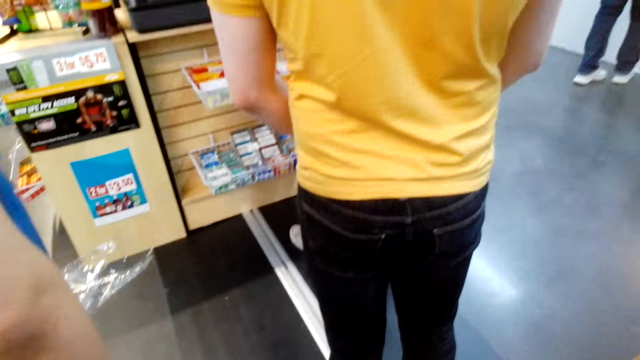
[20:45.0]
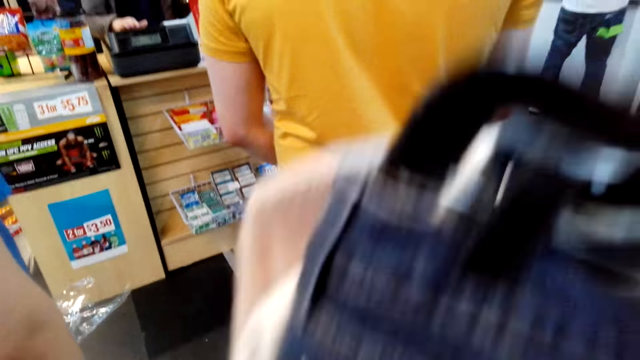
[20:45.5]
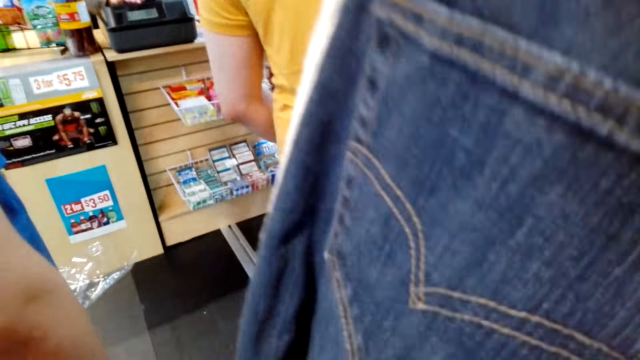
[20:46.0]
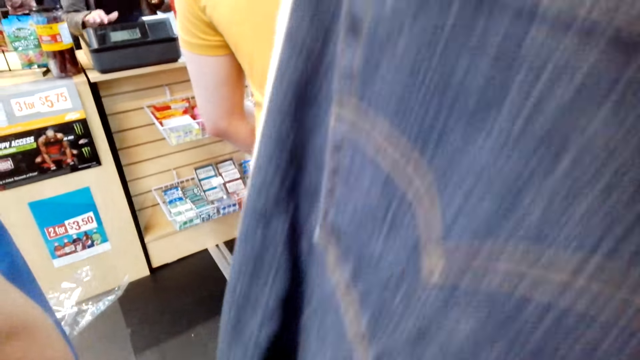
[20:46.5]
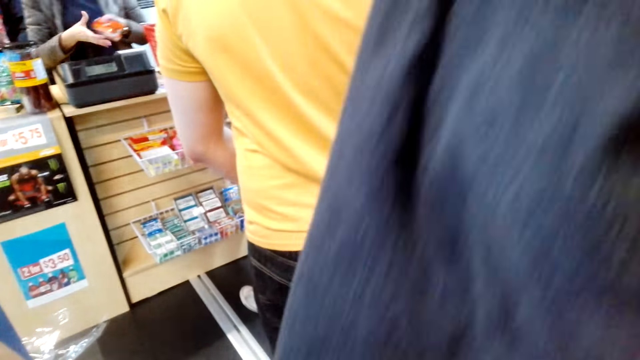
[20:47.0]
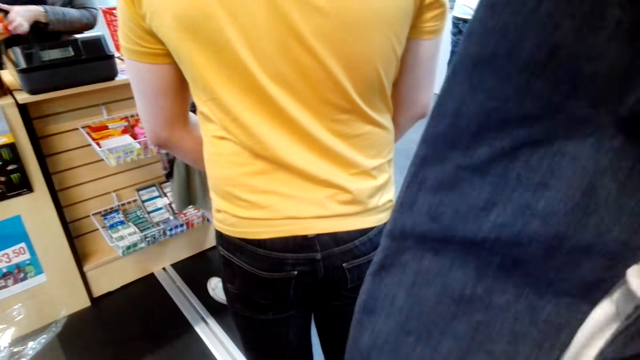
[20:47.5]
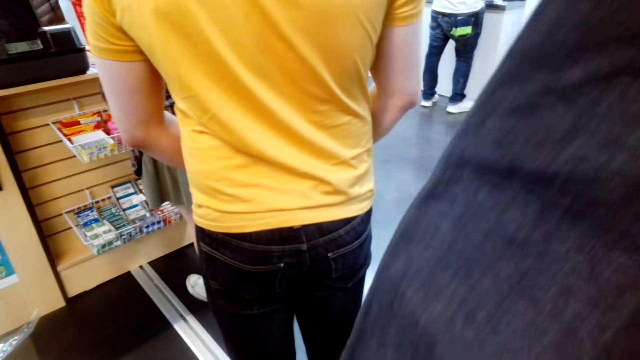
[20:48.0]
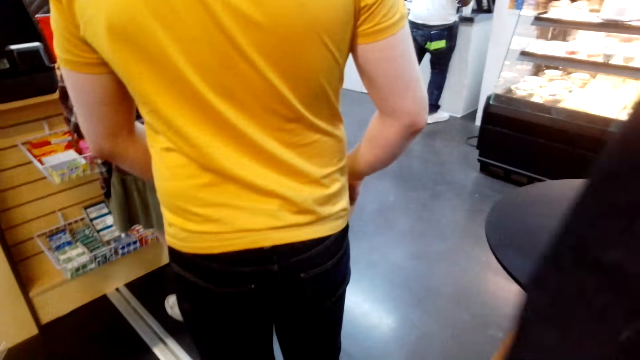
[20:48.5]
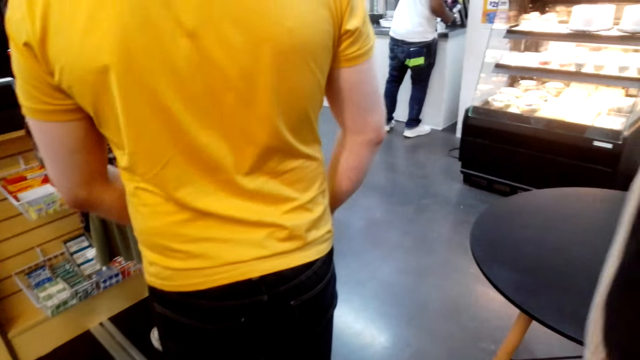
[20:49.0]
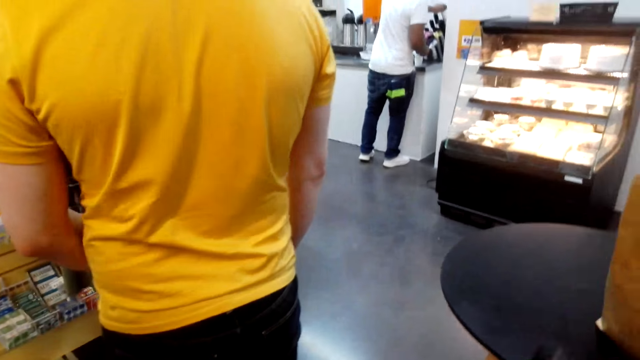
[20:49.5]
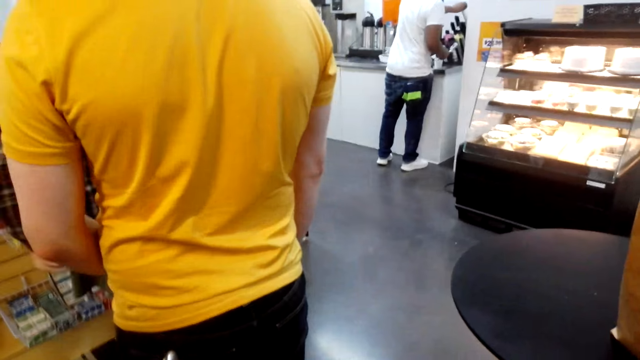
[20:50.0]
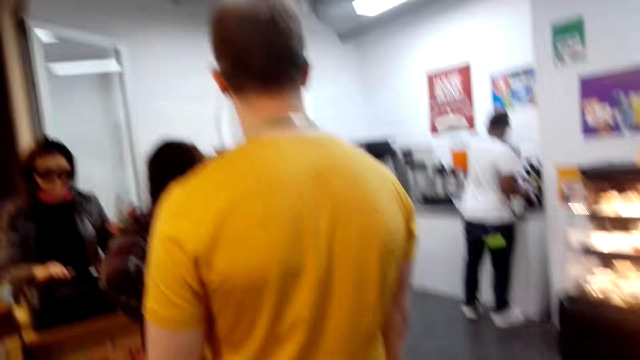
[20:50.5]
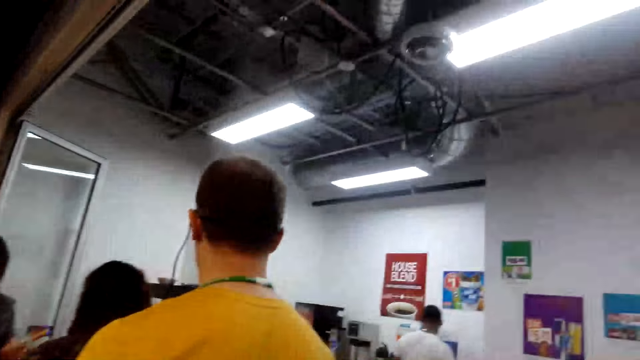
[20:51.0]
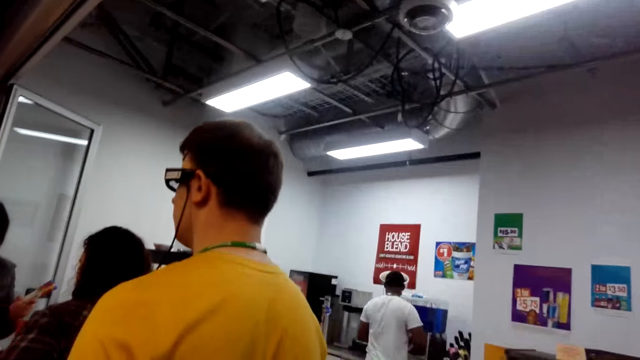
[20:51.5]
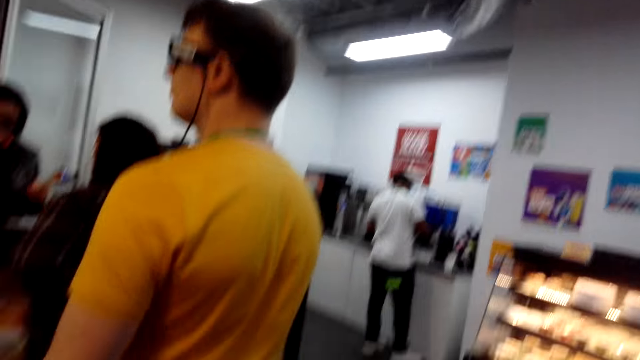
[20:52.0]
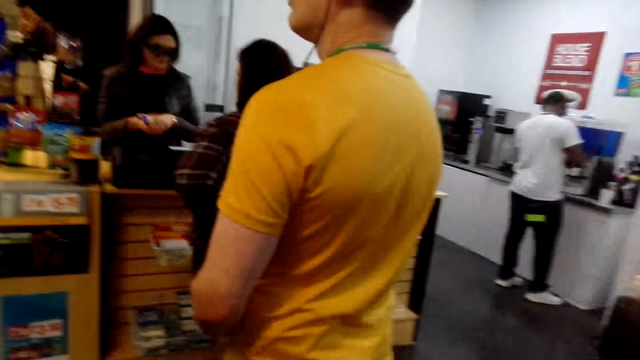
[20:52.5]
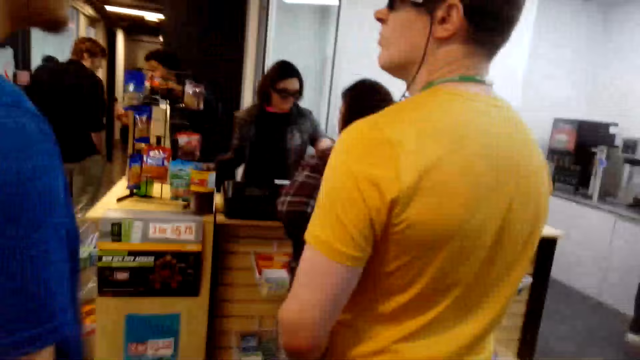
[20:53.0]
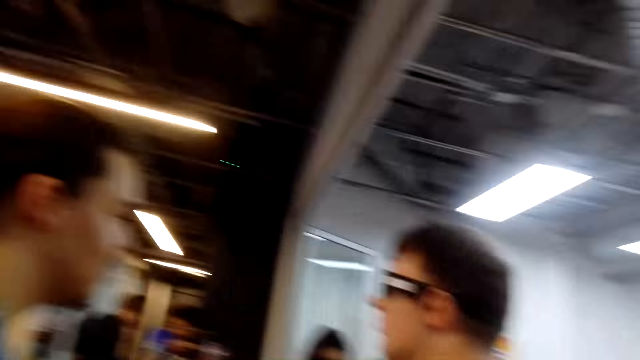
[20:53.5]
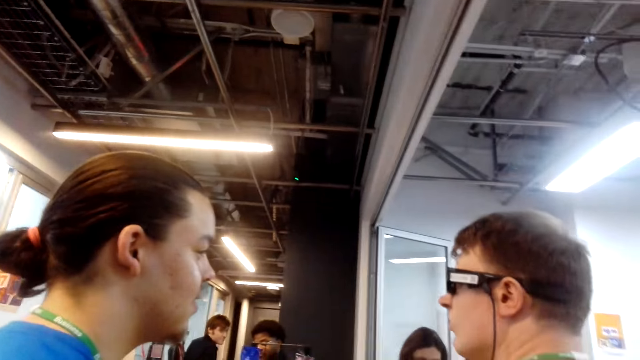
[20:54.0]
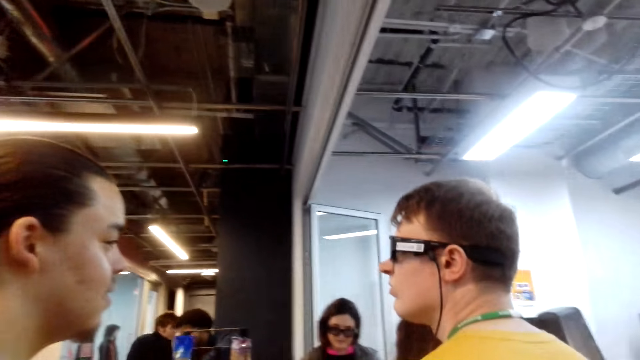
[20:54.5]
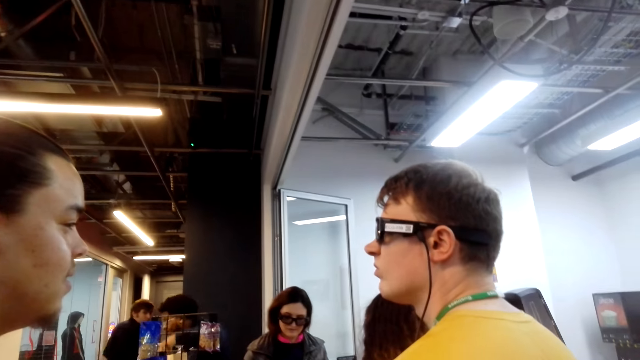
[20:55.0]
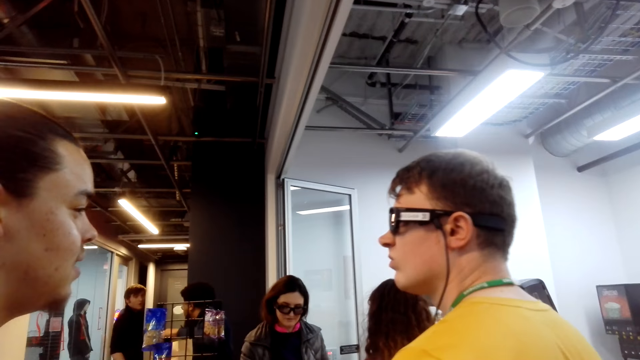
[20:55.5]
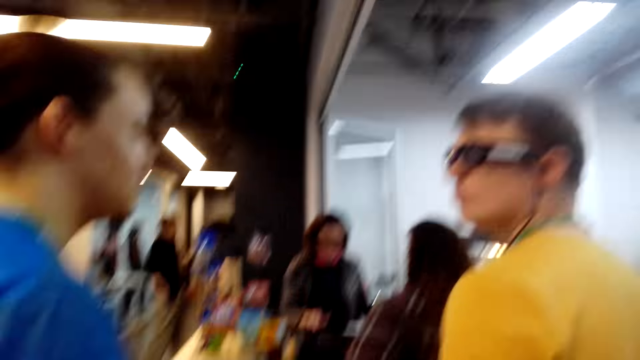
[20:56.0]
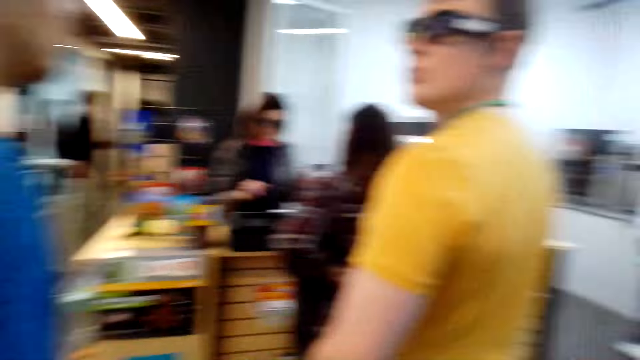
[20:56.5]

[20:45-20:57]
The camera wearer raises the clothes up. They look around.

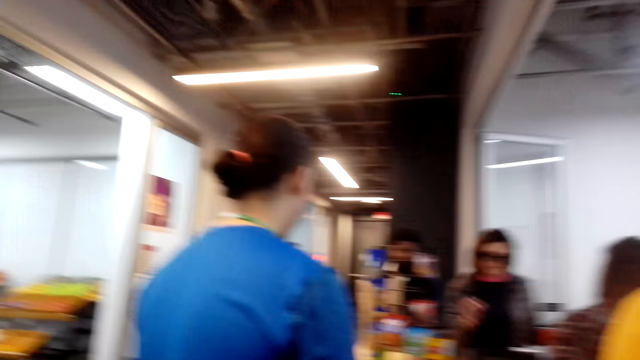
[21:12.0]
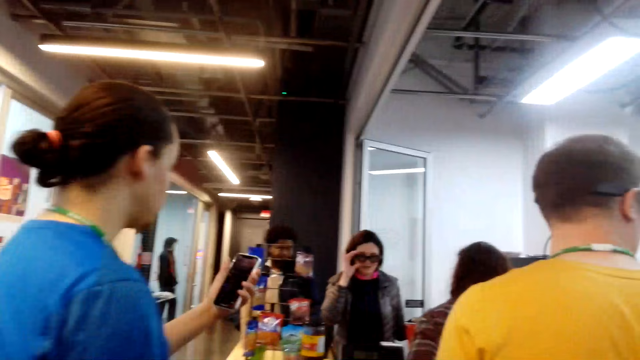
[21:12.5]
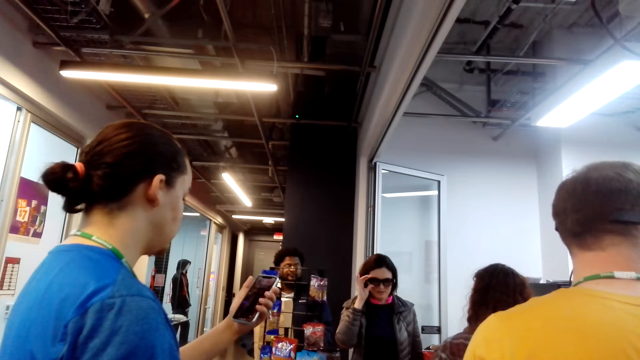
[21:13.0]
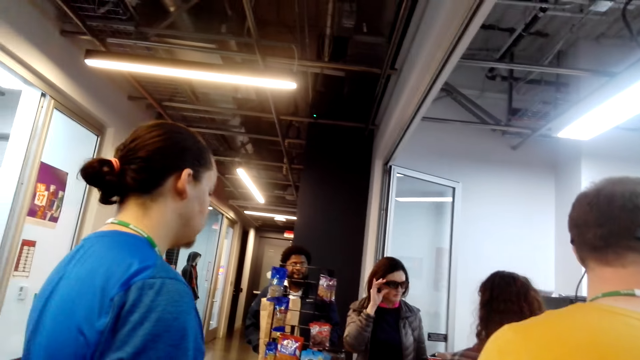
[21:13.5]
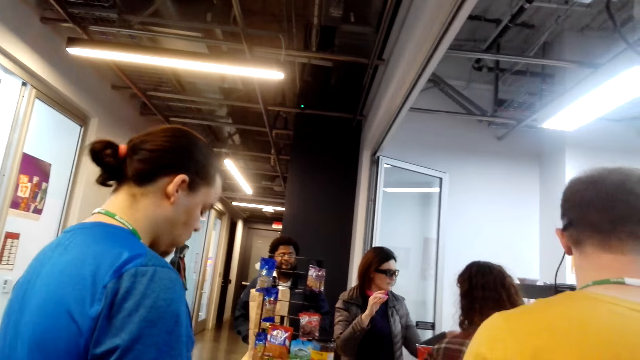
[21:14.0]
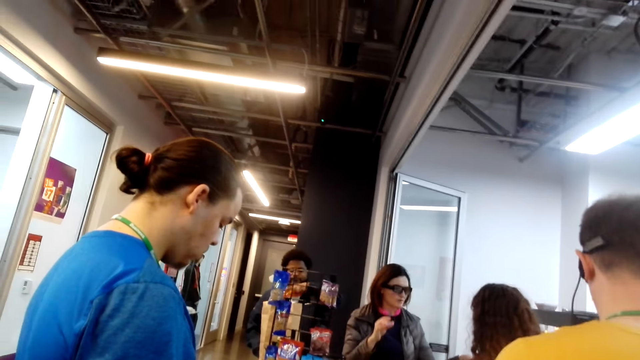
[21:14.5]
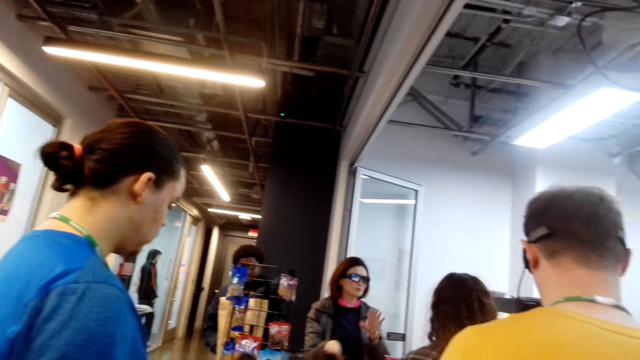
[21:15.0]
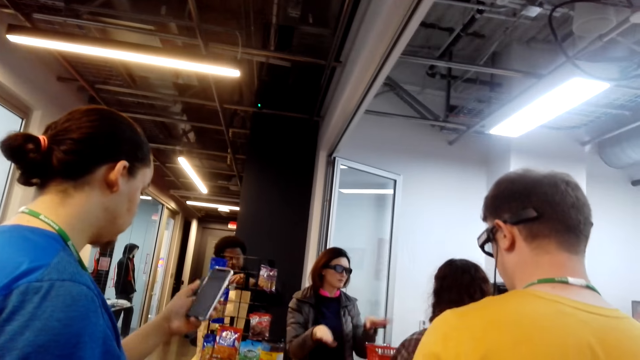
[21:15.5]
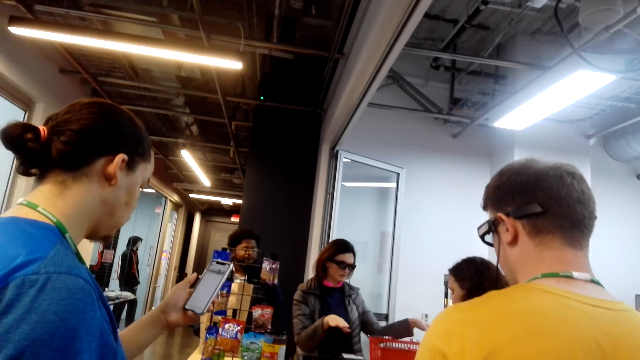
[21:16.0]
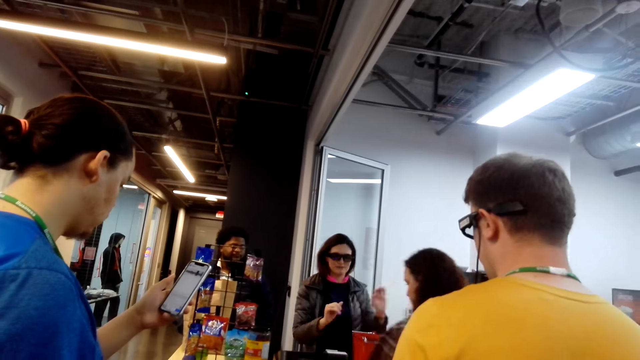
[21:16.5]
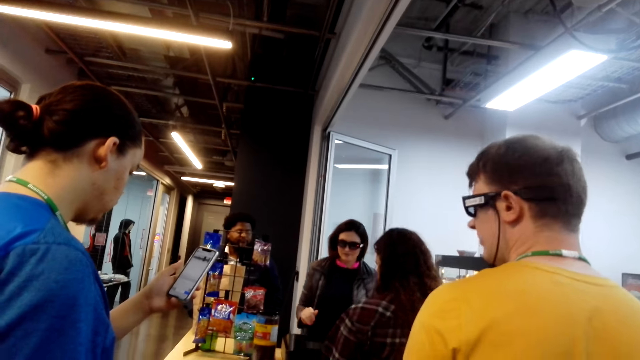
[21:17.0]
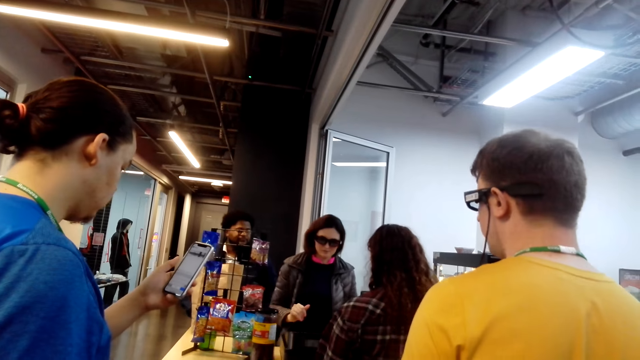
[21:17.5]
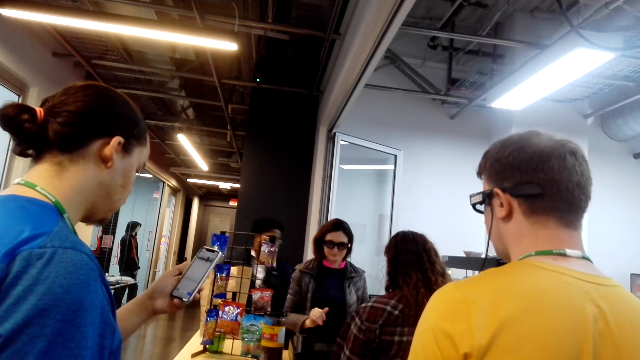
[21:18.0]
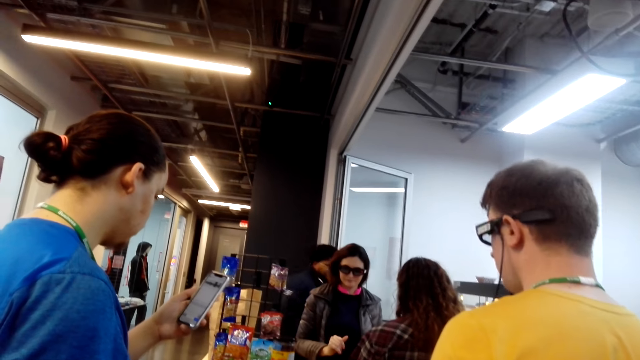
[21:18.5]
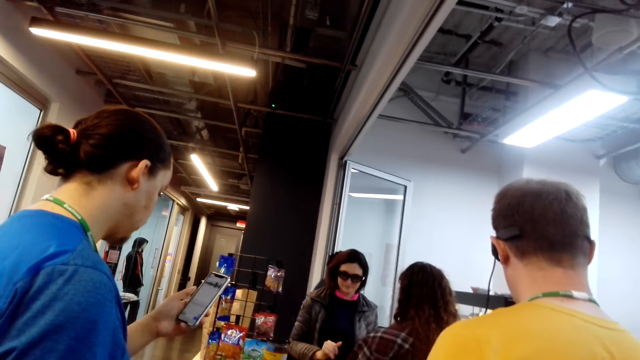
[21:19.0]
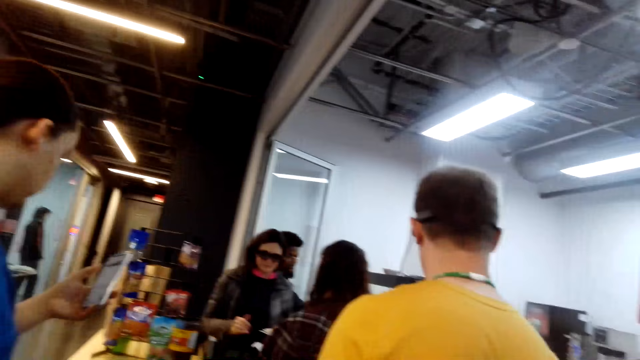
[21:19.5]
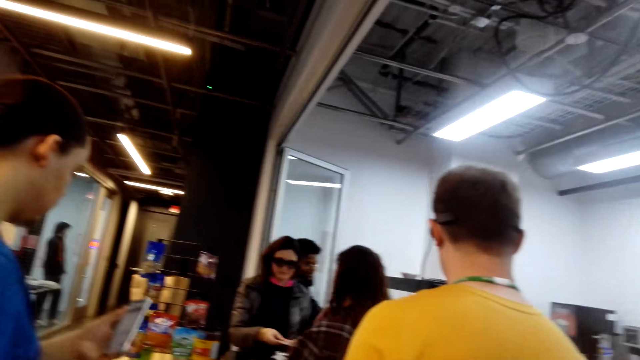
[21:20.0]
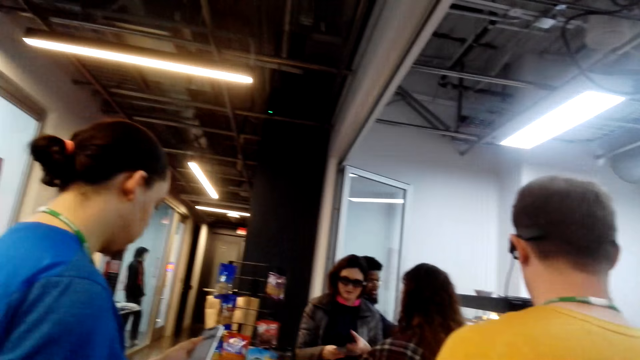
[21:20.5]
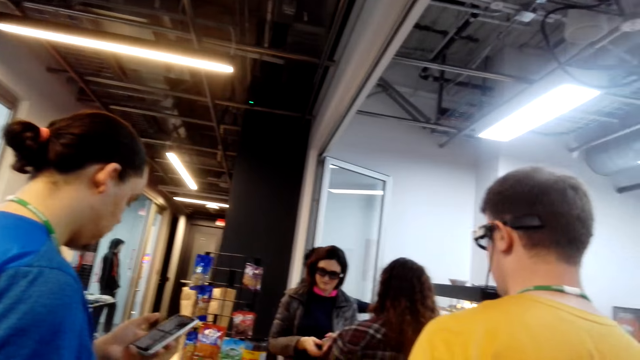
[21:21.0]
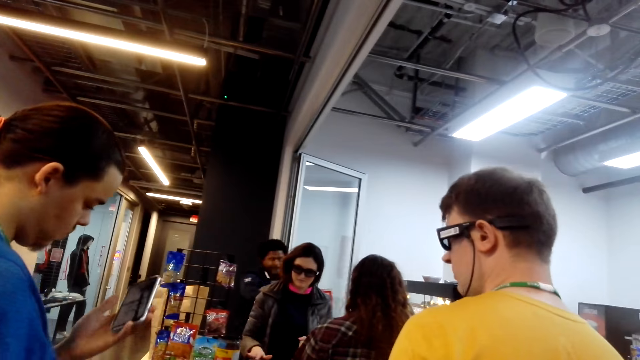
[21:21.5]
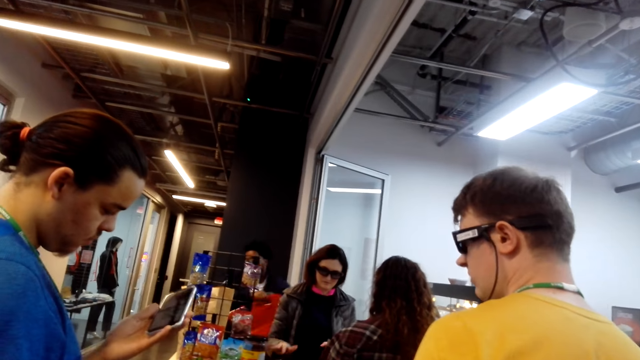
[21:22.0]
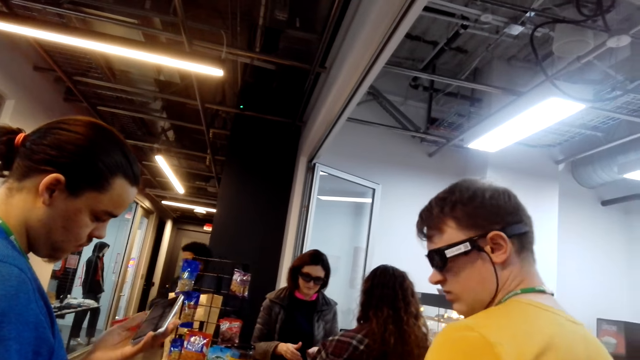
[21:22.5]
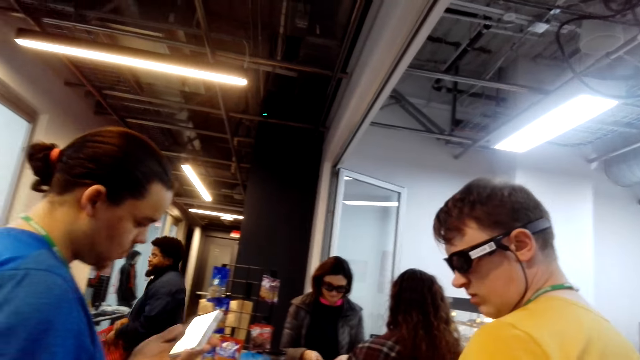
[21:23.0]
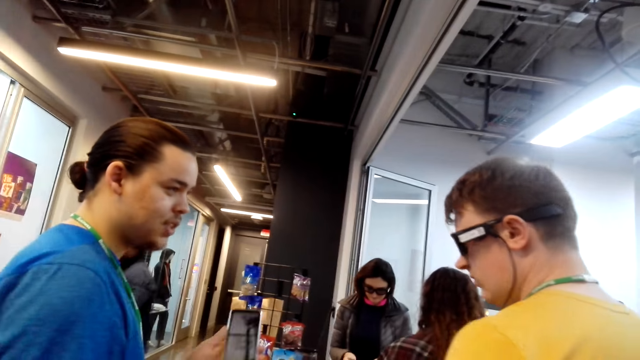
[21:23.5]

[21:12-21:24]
A person is looking on his phone.
